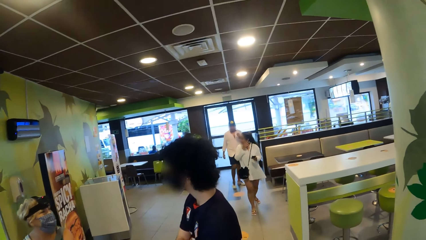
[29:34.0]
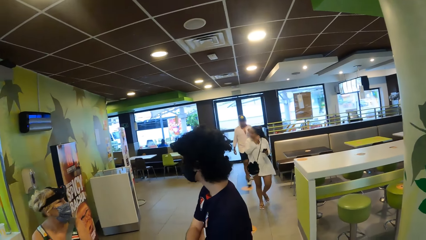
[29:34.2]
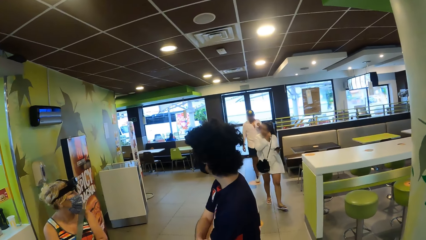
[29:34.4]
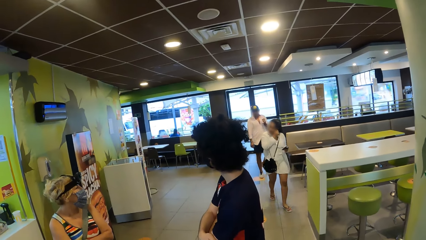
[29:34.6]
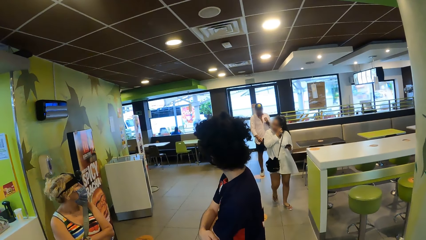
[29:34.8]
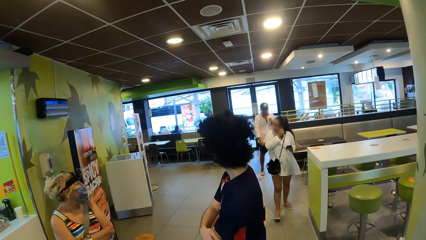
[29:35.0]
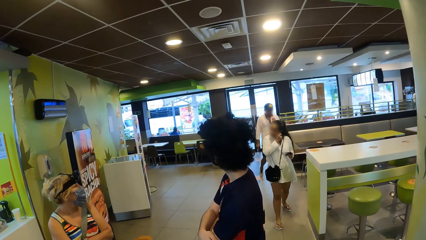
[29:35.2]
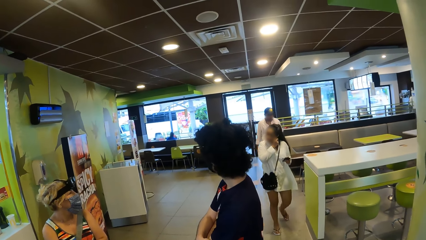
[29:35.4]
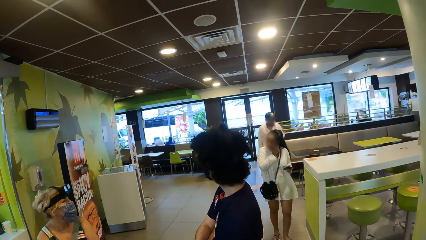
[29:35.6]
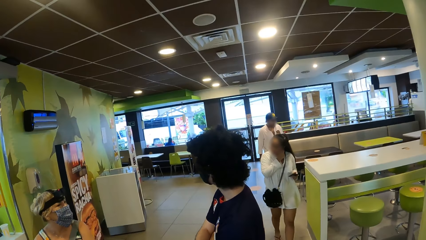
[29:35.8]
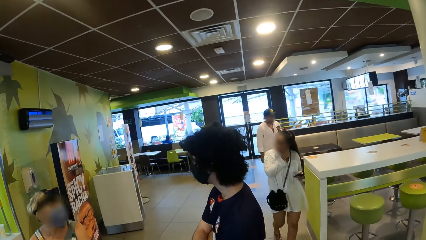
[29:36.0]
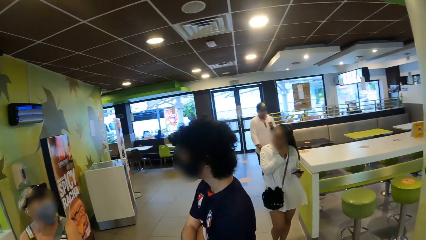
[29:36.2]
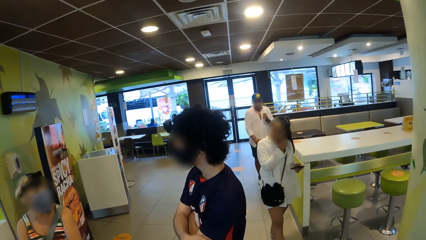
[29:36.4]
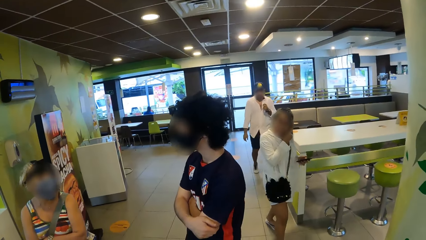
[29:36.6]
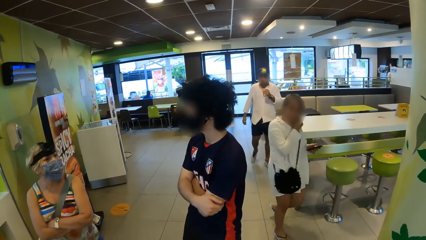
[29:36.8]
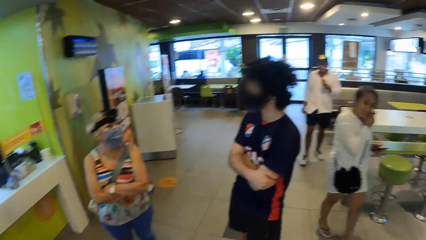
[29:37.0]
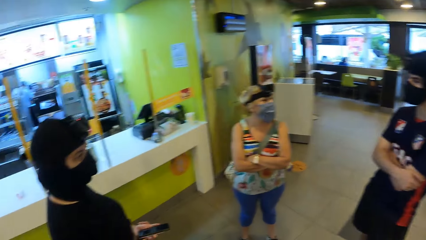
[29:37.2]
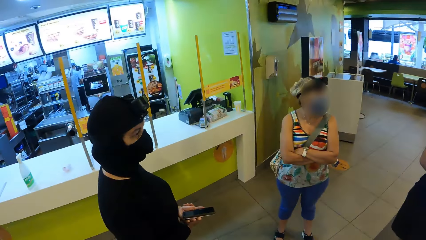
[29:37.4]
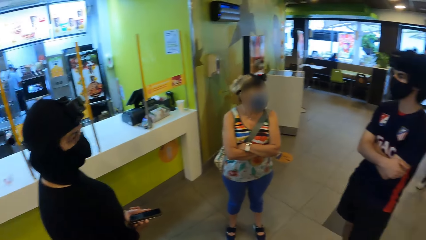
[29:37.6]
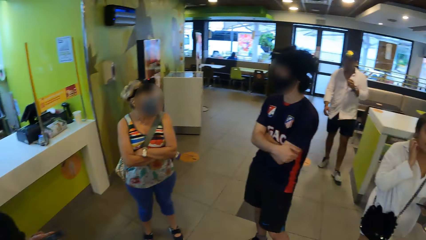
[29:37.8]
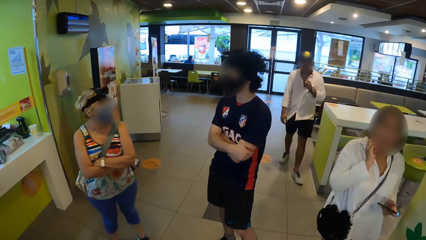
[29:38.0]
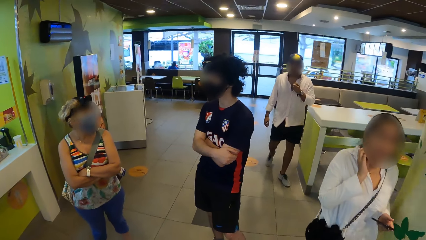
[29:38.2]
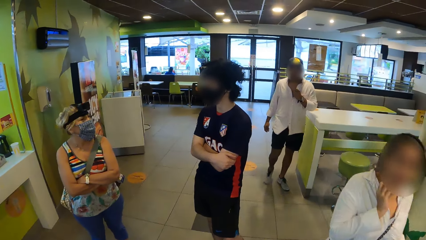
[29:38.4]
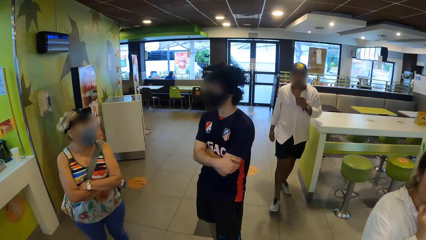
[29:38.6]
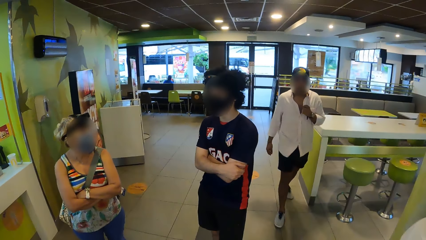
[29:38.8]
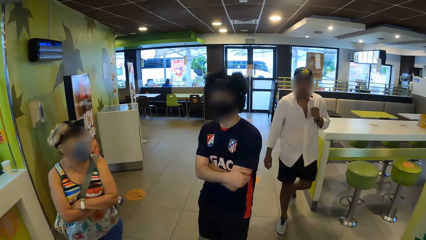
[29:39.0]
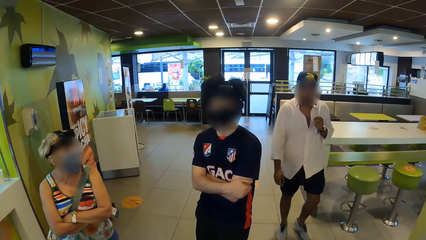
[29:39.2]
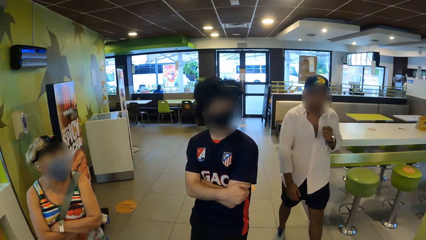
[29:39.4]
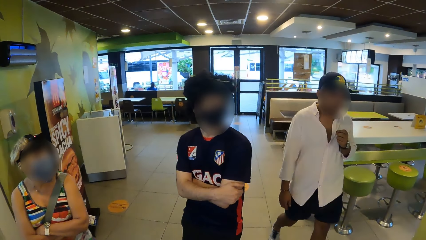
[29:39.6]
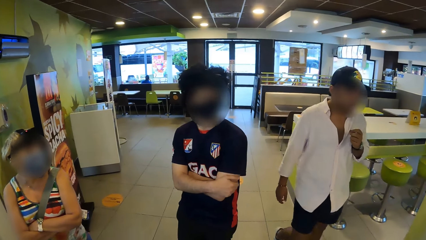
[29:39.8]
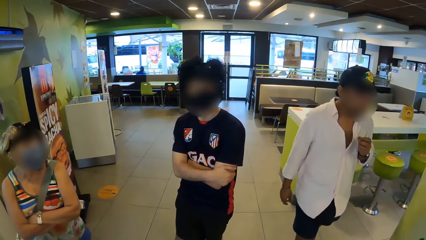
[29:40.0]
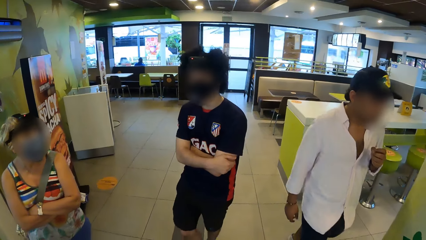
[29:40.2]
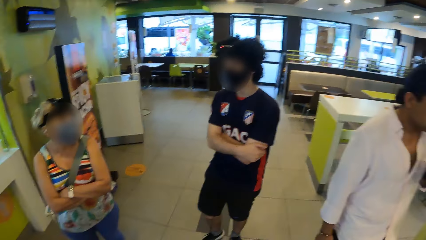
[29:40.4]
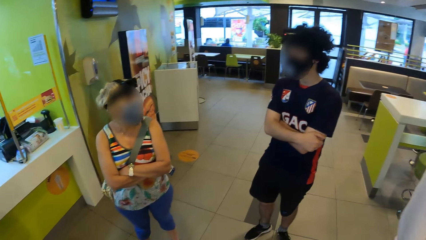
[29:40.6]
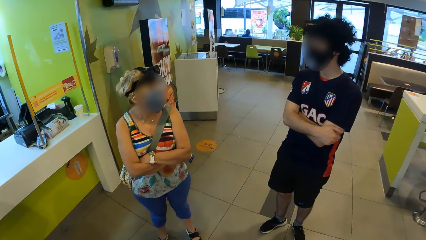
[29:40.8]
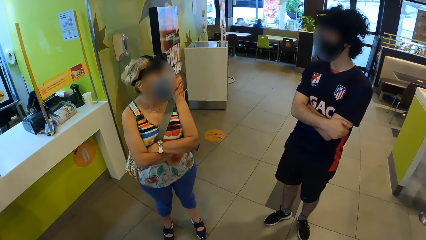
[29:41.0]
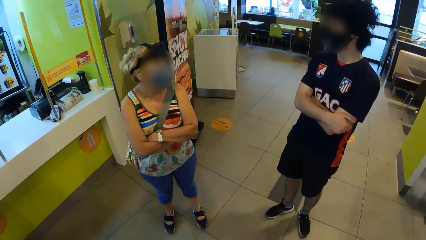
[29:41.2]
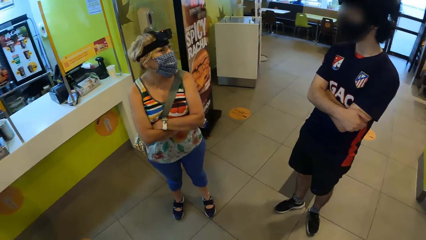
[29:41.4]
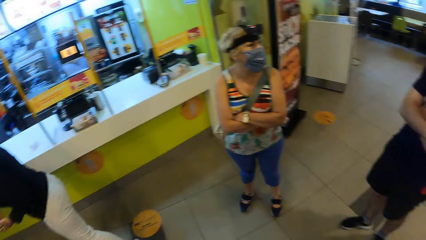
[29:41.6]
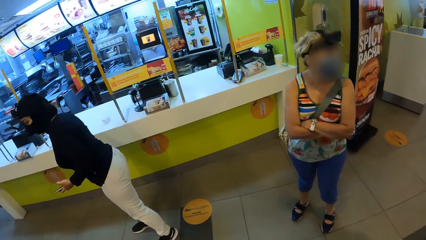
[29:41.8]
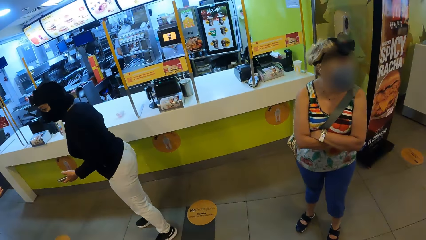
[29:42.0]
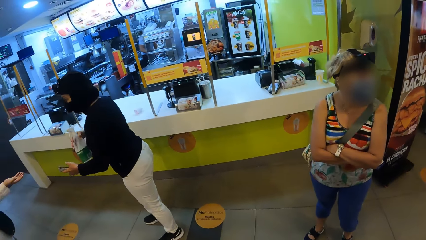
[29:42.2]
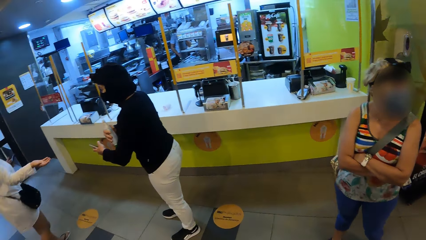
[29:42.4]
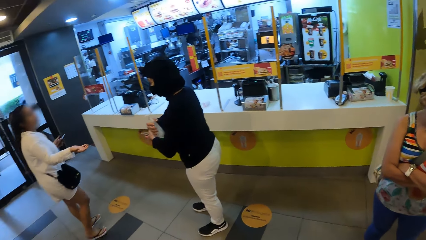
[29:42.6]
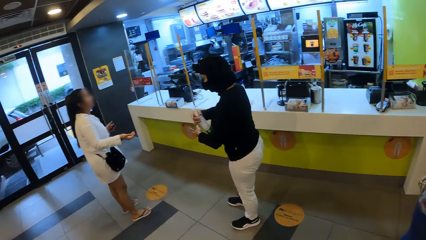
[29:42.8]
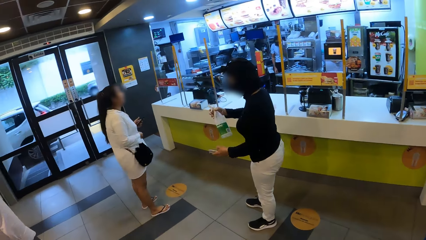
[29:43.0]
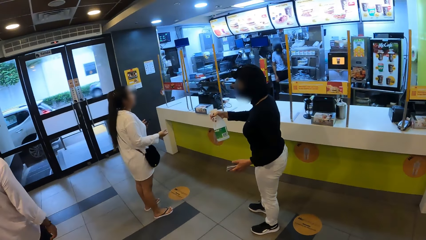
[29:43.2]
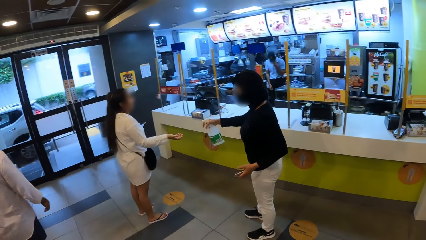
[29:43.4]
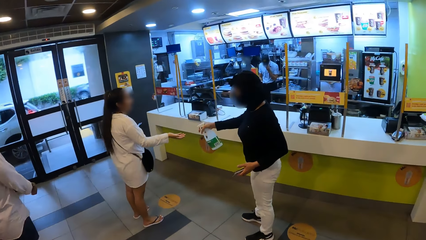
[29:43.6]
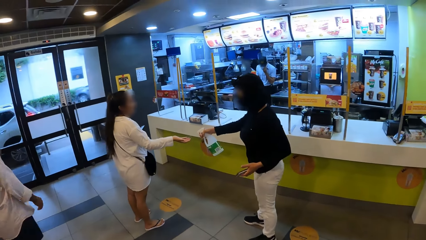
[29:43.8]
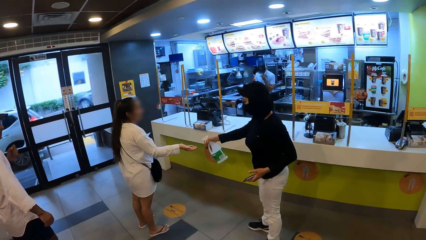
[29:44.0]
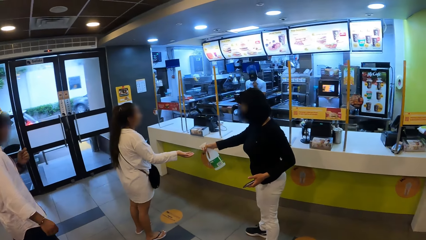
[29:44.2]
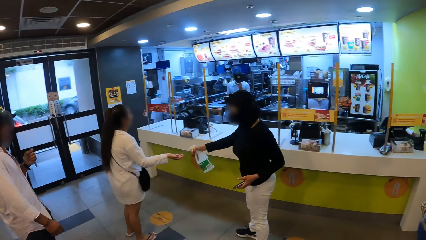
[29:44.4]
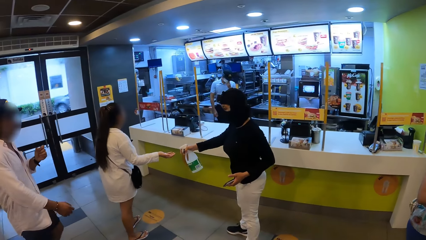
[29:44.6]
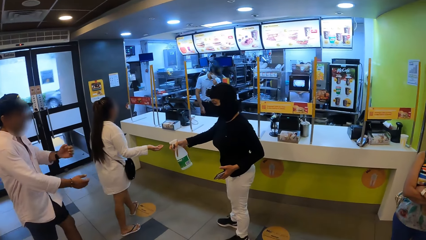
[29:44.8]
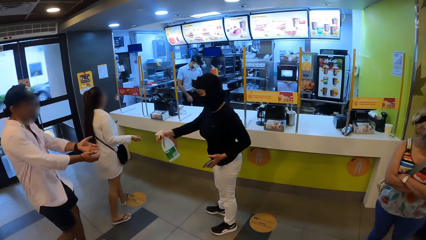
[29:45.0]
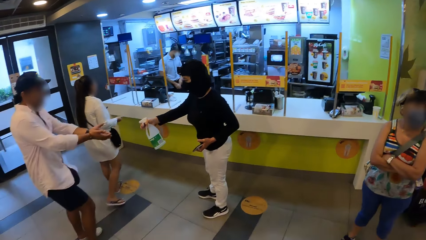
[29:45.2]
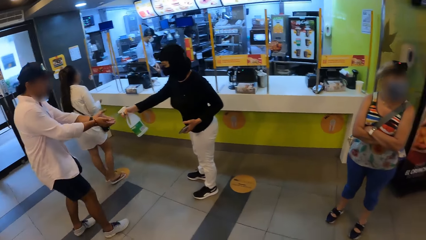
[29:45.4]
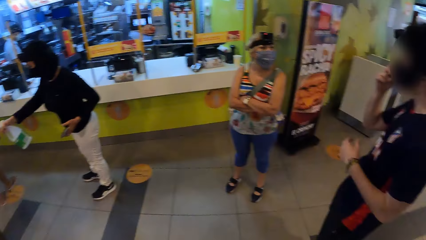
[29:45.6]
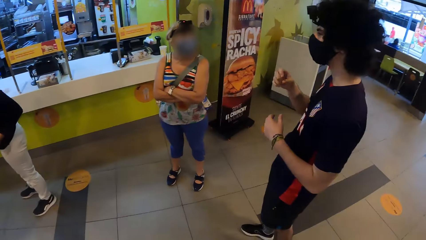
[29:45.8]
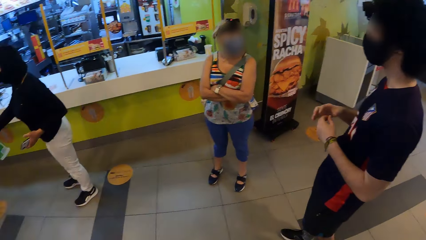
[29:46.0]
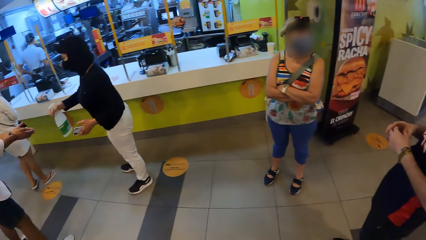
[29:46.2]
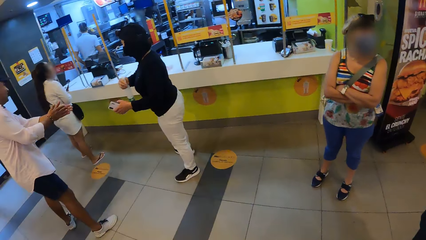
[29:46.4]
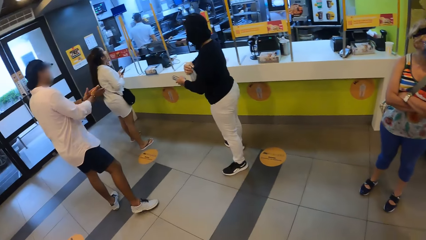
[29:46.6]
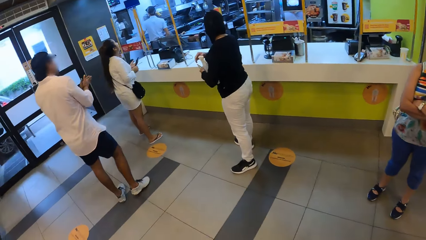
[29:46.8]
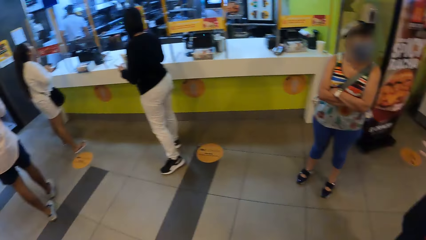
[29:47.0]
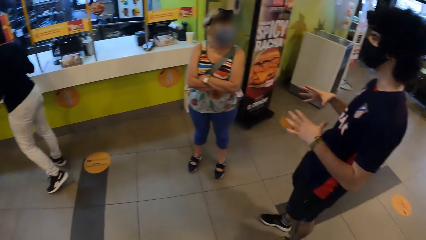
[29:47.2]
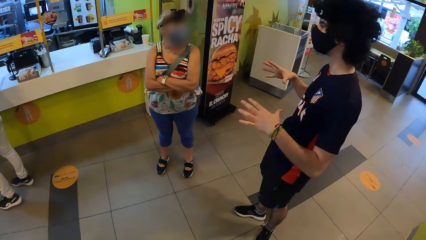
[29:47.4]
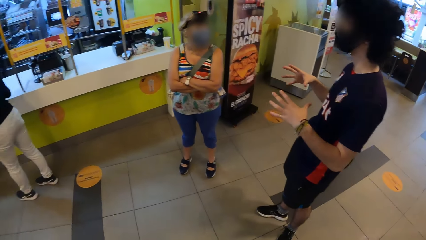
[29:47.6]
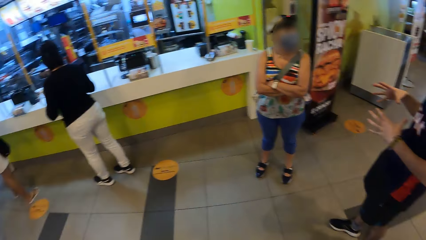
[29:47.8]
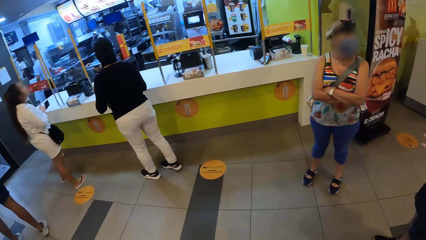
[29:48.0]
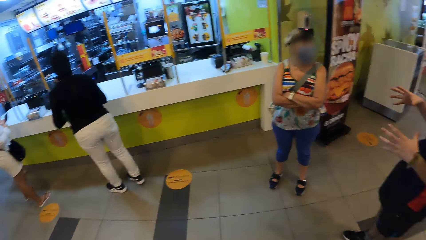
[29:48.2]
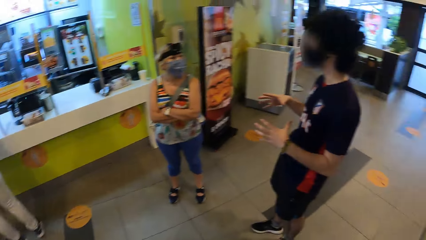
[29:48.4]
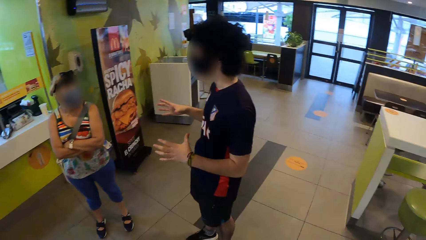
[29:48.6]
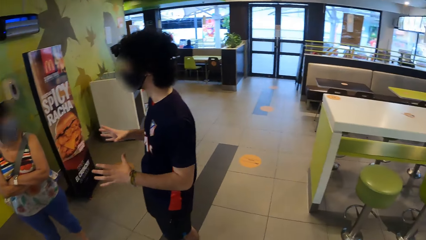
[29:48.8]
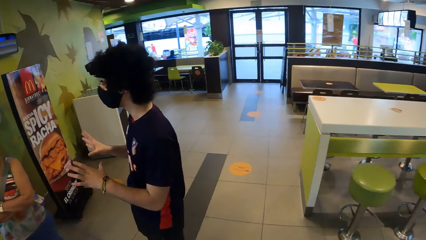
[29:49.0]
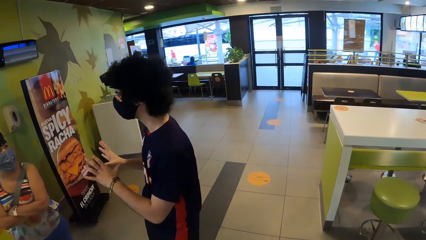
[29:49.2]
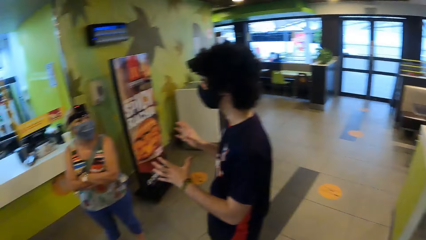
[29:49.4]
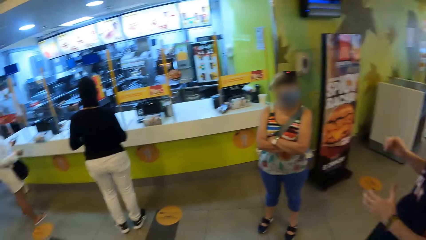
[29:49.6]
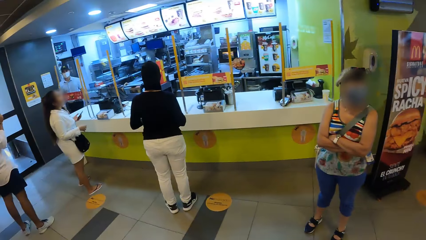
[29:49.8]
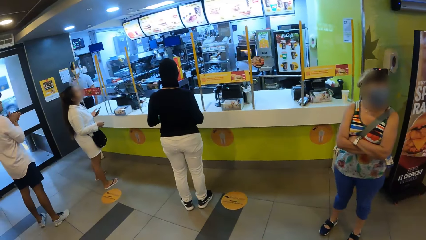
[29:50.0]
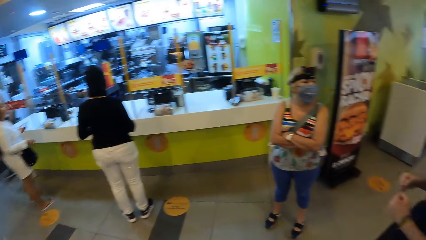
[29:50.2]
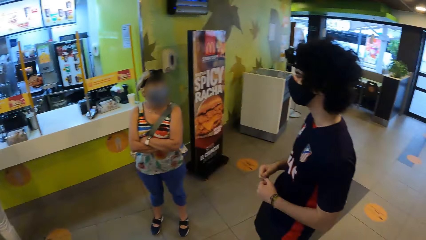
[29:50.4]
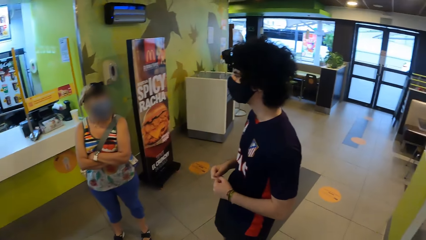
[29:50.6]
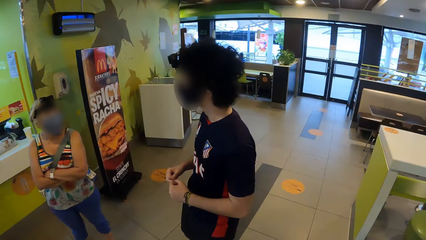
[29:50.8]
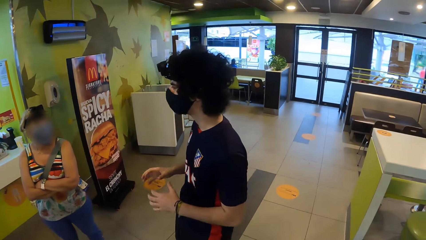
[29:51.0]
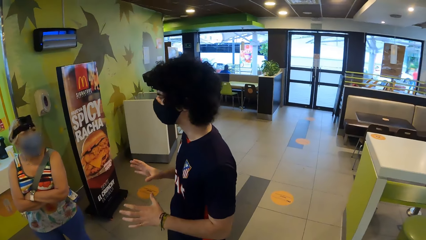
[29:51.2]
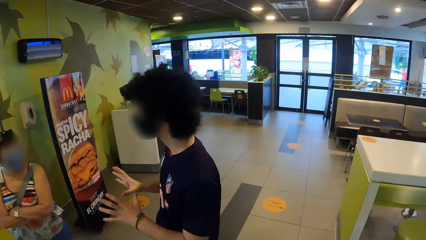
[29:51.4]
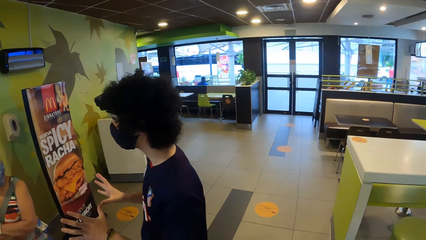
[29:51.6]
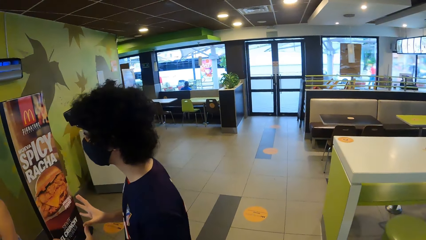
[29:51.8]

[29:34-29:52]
A man talks to a woman. Another woman attends to the customers. The second woman takes a bottle, sprays a third woman's hands and sprays another man's hands. A third man interacts with a friend with the hand gesture. The first man talks to the first woman.
